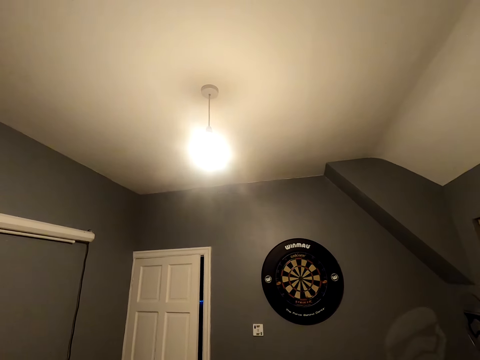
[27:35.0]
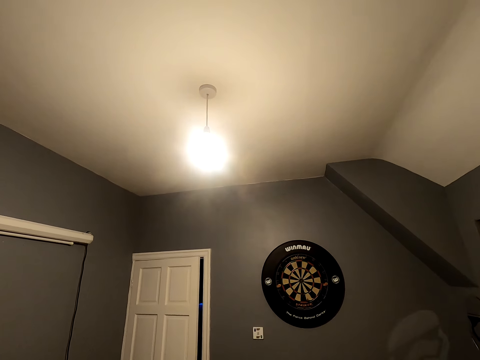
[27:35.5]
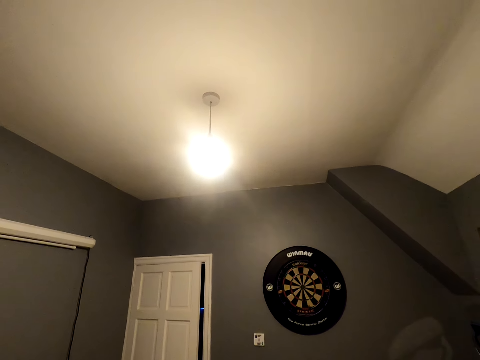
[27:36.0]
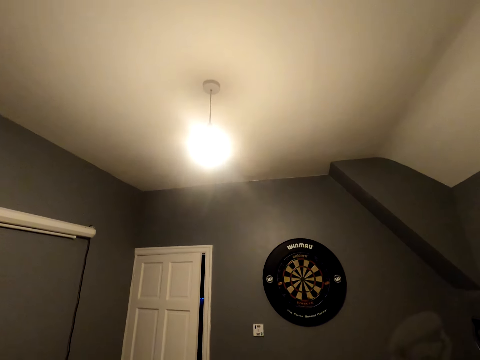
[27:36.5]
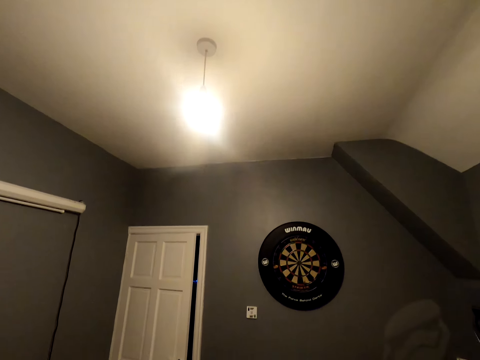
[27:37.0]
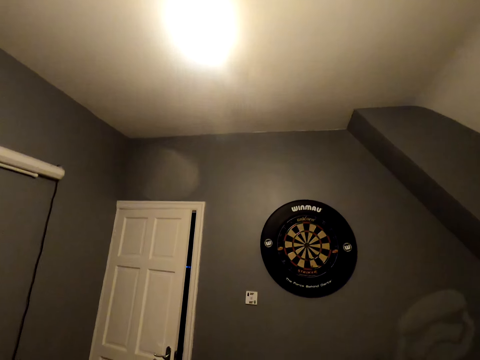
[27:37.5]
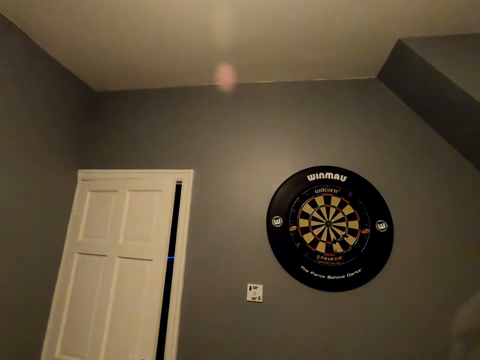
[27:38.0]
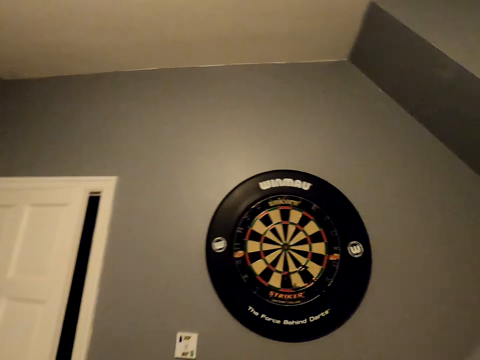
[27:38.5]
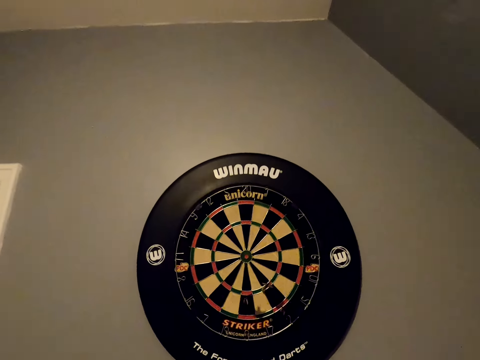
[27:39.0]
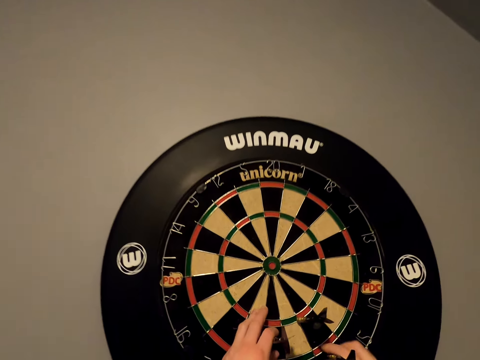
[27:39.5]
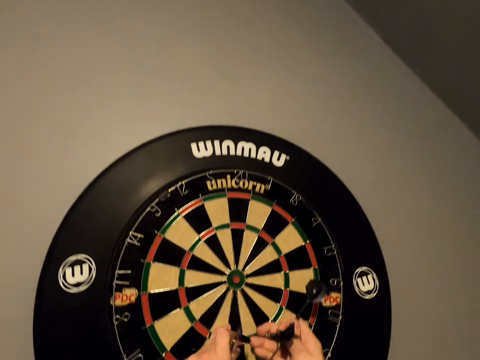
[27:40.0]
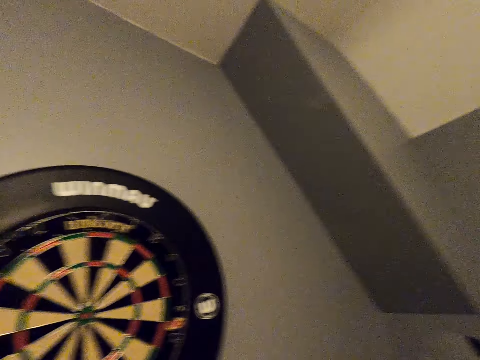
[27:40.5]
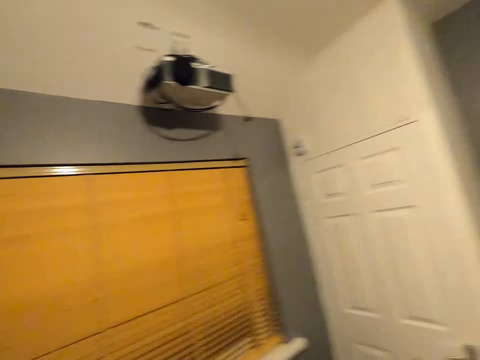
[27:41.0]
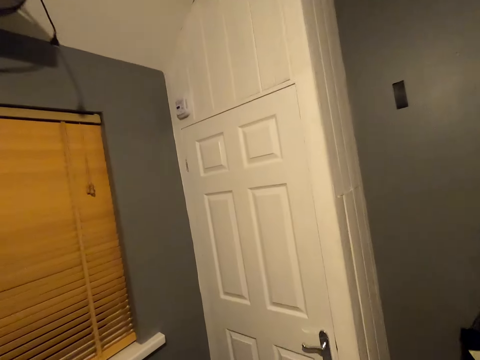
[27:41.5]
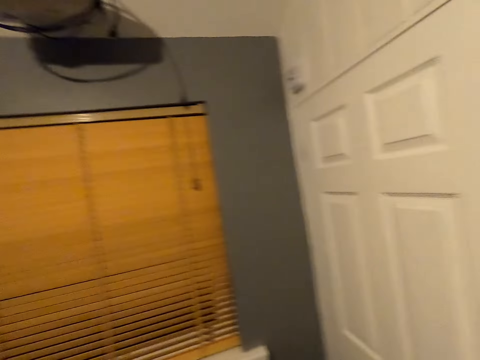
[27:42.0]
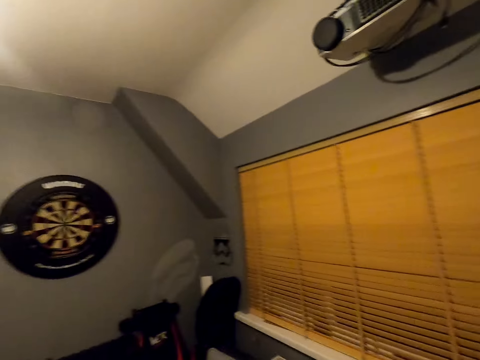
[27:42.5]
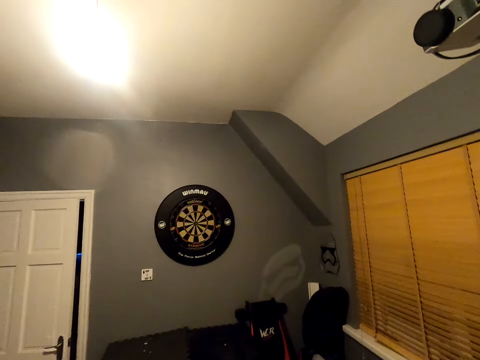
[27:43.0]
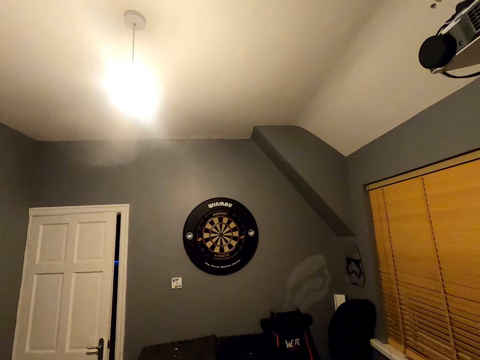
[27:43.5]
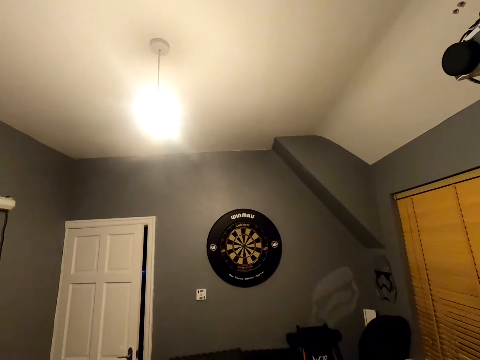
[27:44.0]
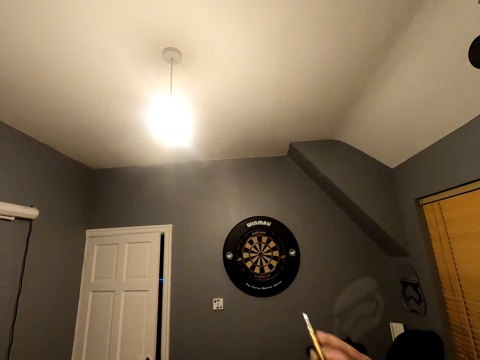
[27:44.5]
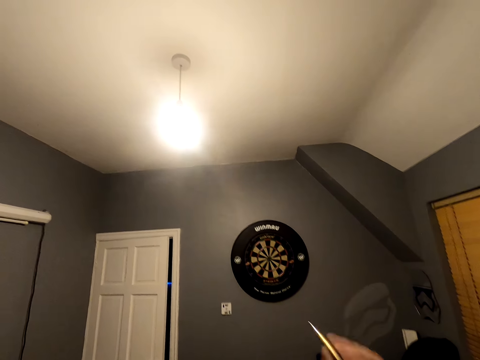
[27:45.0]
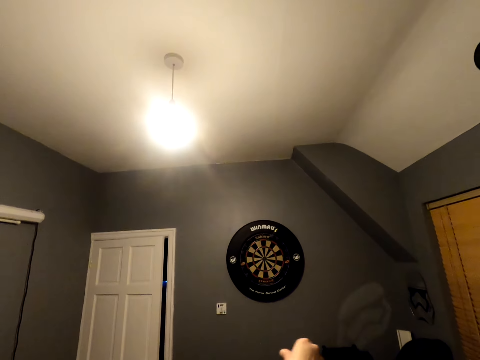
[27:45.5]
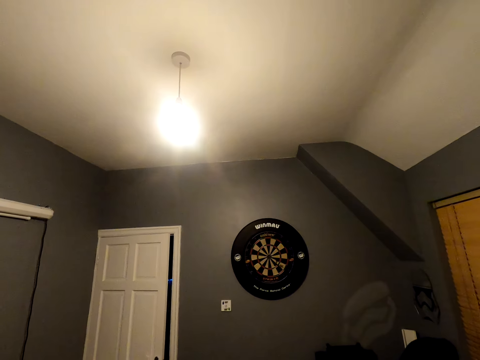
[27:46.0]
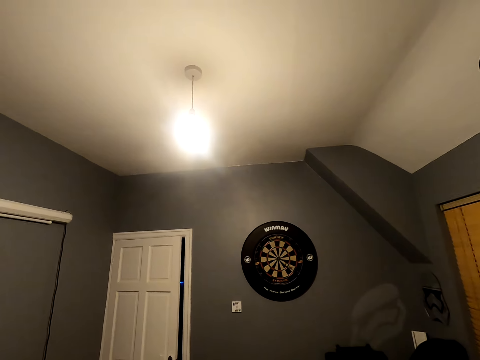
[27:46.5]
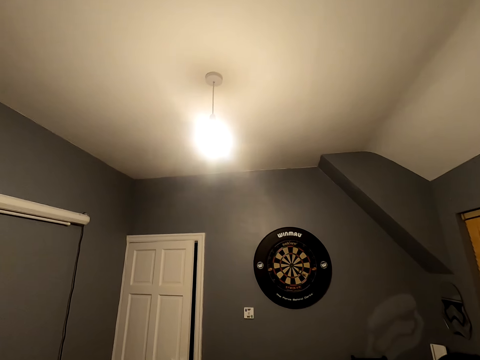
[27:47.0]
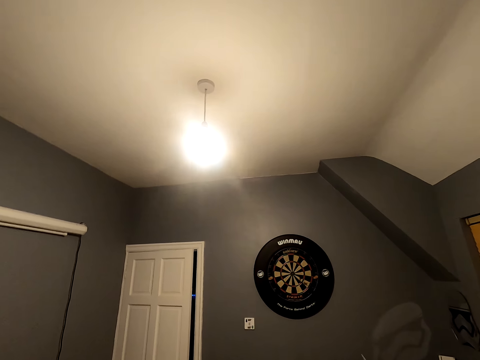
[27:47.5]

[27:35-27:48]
The camera wearer throws the dart on the dart board. They walk in the room. They pick up the soft tip darts from the dart board. They turn around and walk in the room. They throw the soft tip darts towards the dart.

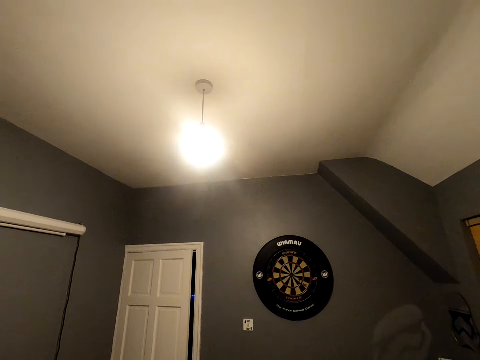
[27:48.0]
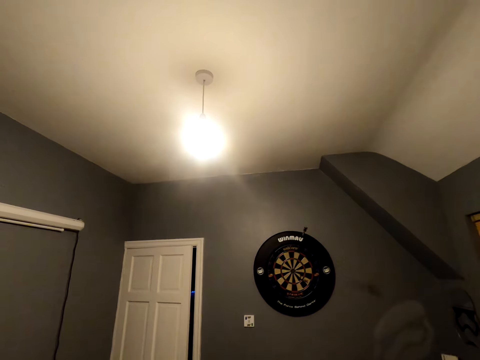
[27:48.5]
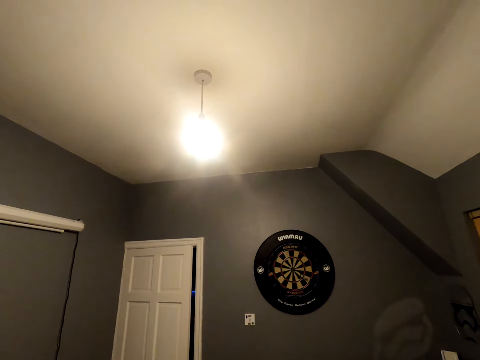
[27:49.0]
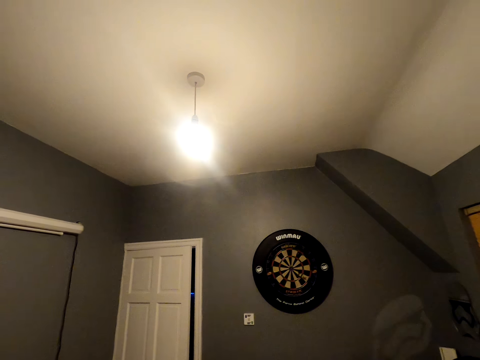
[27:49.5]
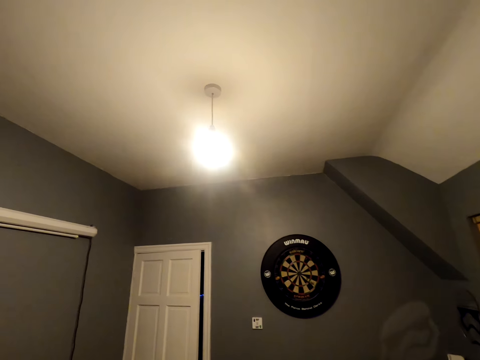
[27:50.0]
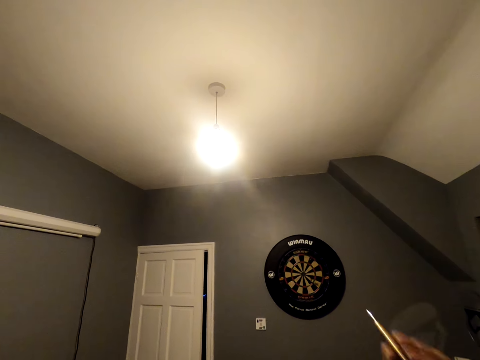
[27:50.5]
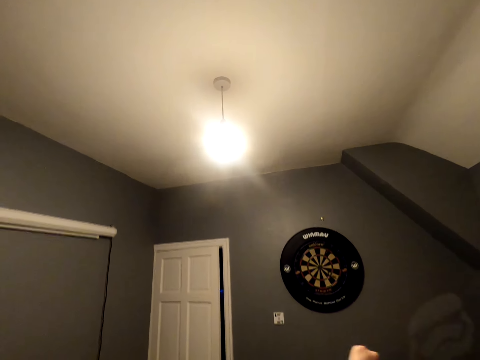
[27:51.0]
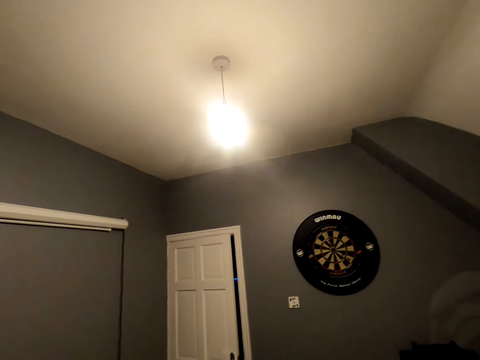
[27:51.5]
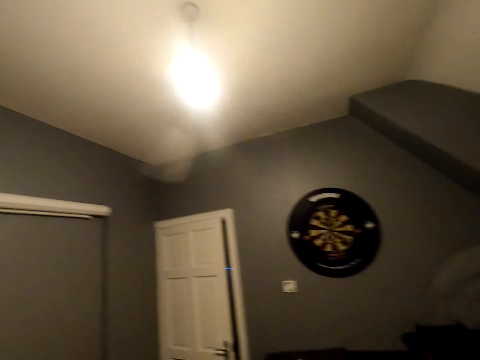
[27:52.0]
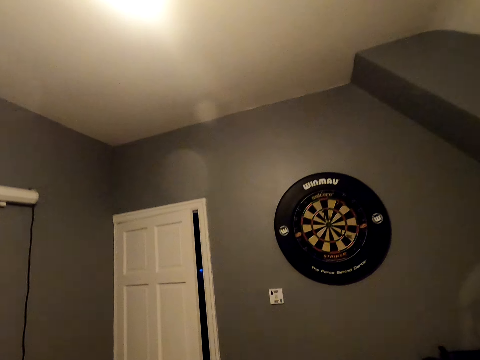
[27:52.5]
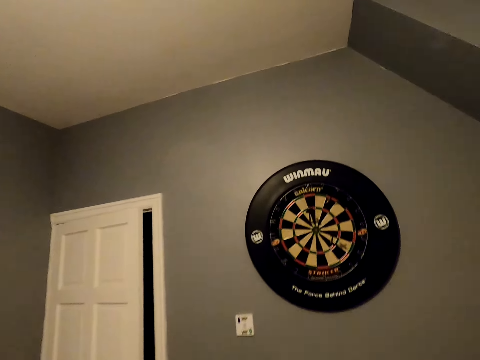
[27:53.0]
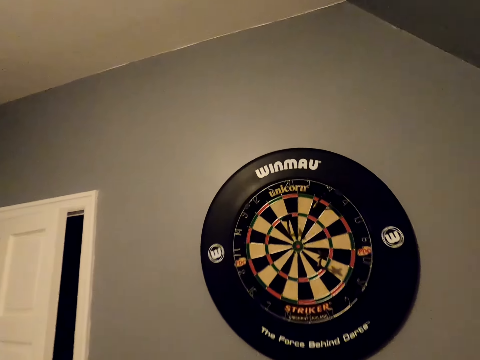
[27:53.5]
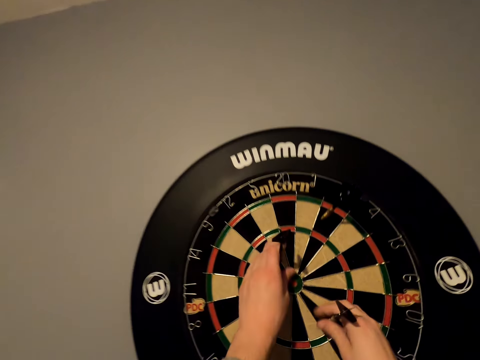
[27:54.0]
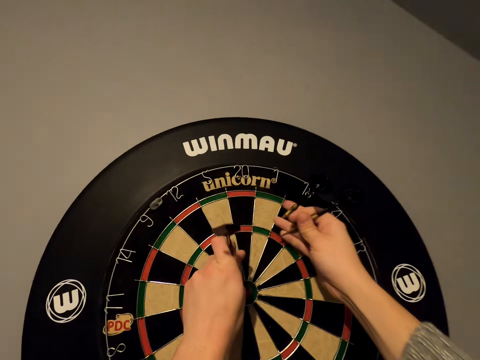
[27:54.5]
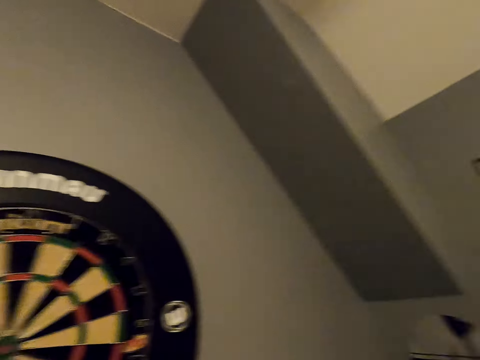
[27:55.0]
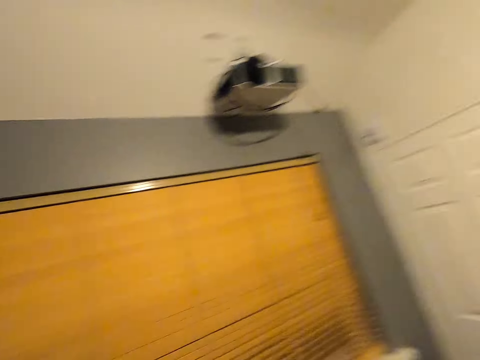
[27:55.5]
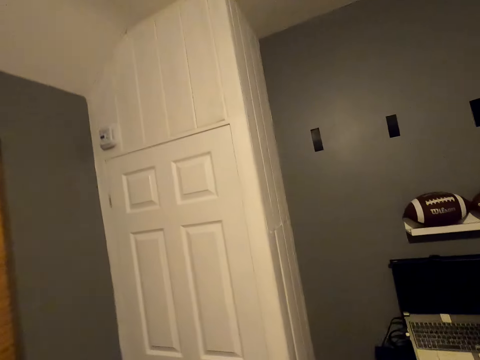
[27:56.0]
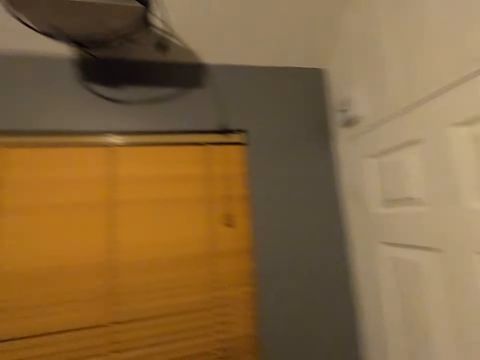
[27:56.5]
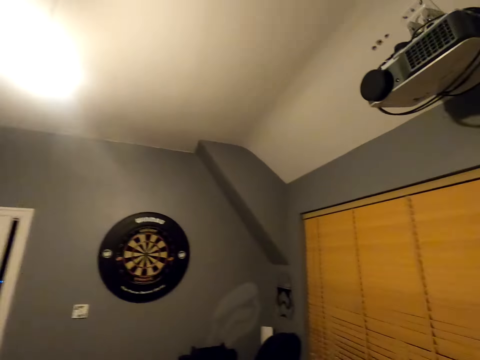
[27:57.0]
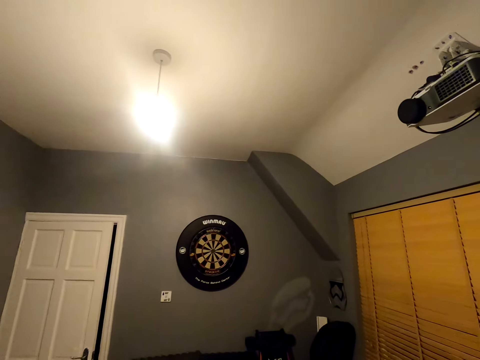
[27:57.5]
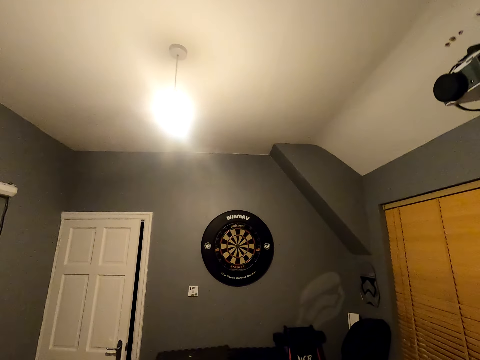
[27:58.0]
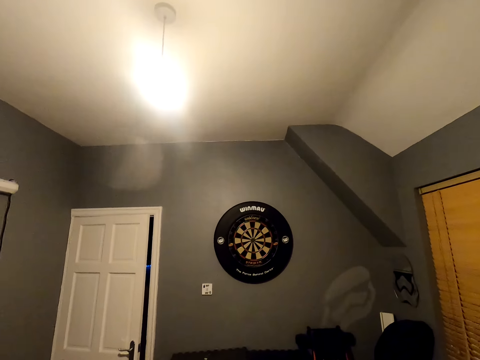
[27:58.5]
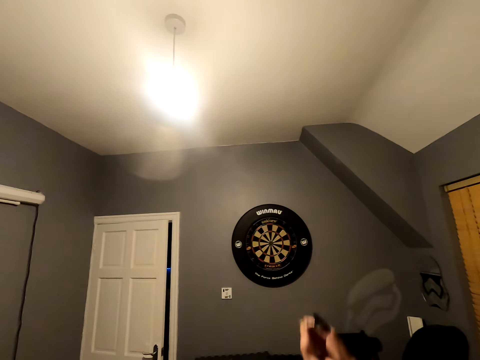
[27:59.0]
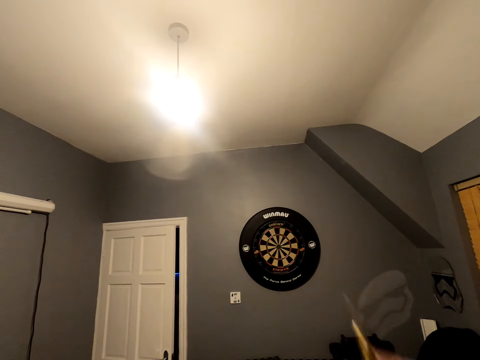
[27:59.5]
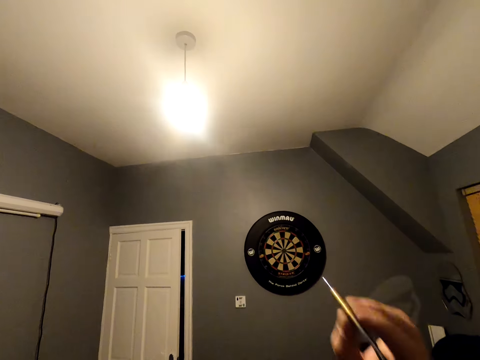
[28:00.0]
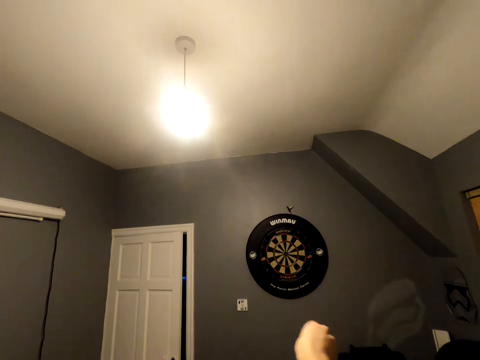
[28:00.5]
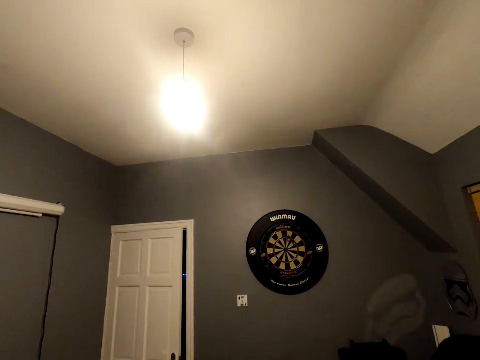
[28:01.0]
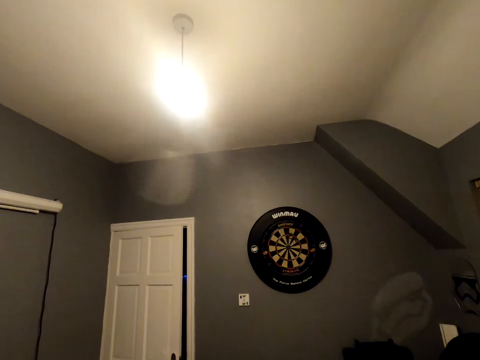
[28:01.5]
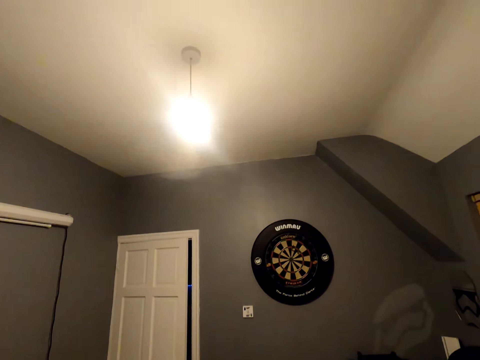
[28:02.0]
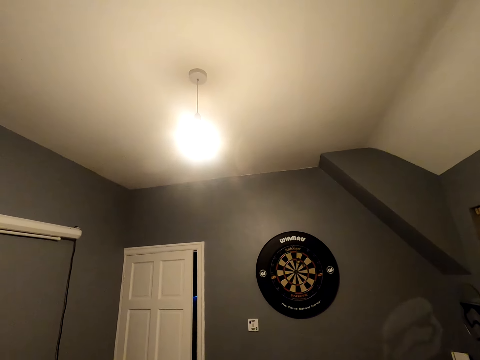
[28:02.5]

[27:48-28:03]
The camera wearer throws the dart on the dart board. They shake the dart. They throw the dart on the dart board. They move close to the dart board. They pick up the soft tip dart. They turn around and walk in the room. They throw the soft tip darts towards the dart board. They position the dart.
